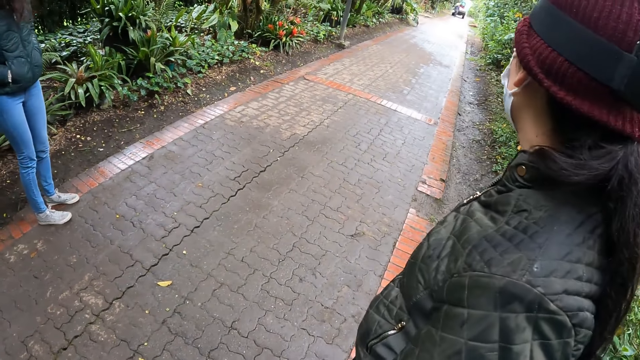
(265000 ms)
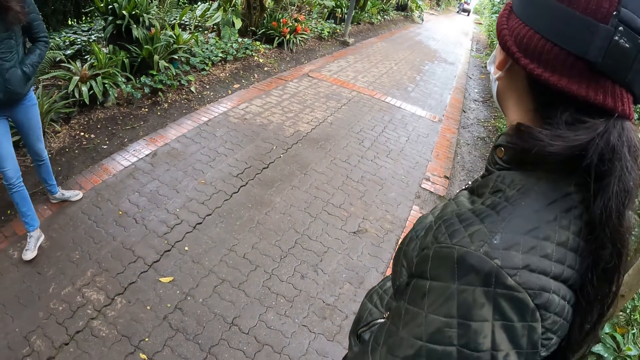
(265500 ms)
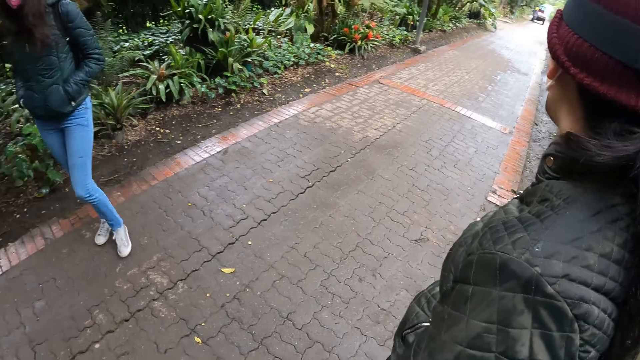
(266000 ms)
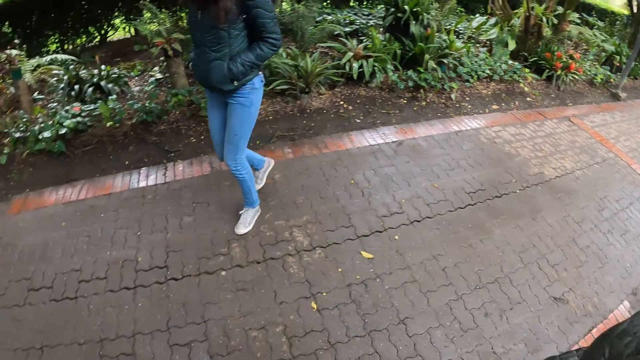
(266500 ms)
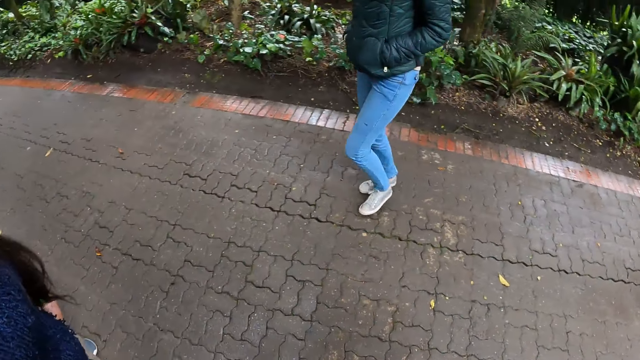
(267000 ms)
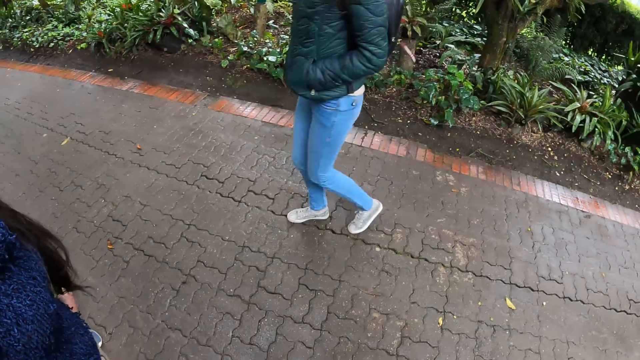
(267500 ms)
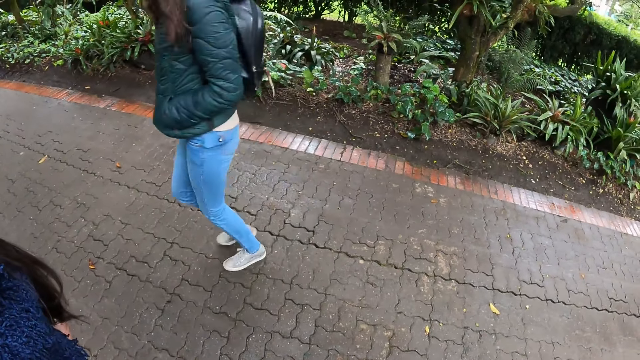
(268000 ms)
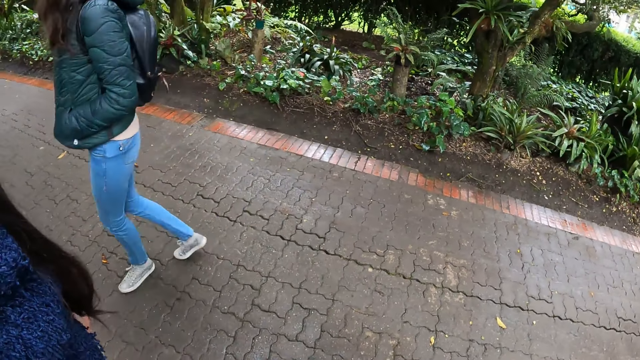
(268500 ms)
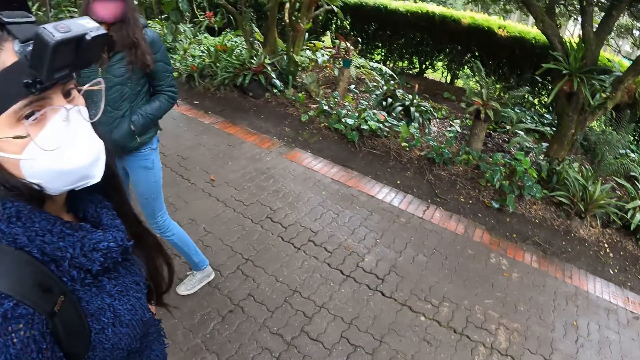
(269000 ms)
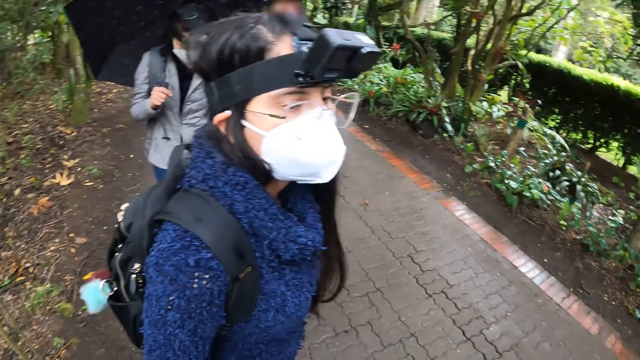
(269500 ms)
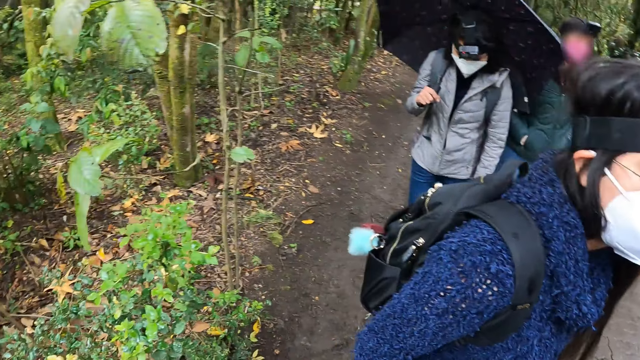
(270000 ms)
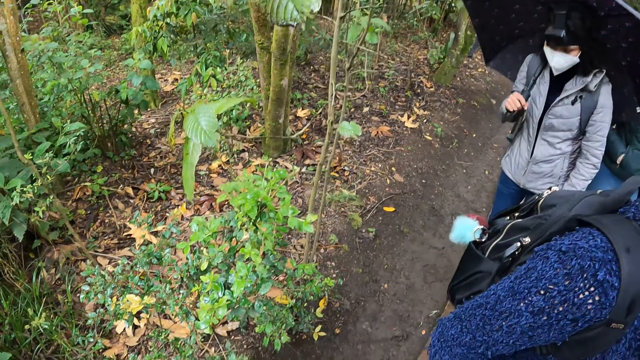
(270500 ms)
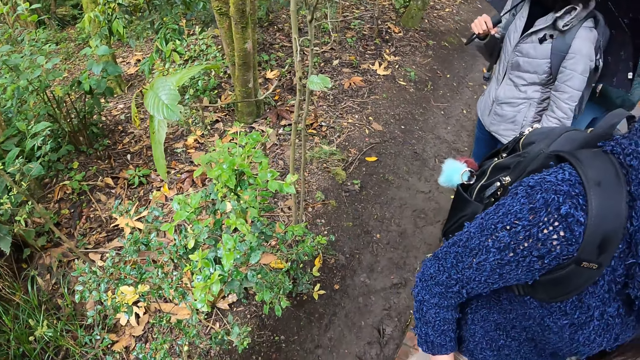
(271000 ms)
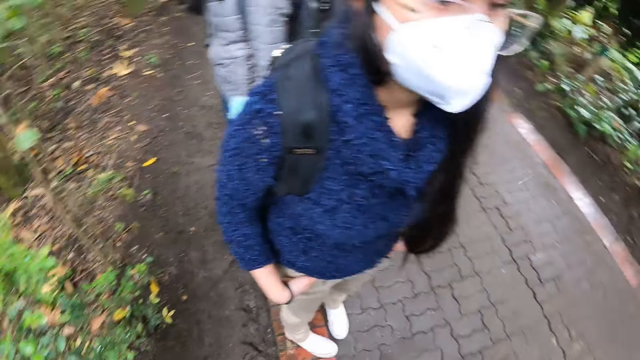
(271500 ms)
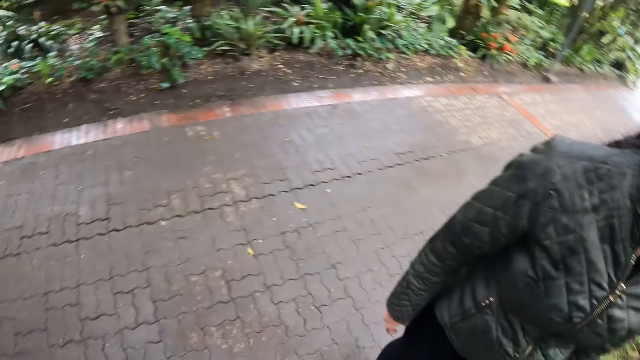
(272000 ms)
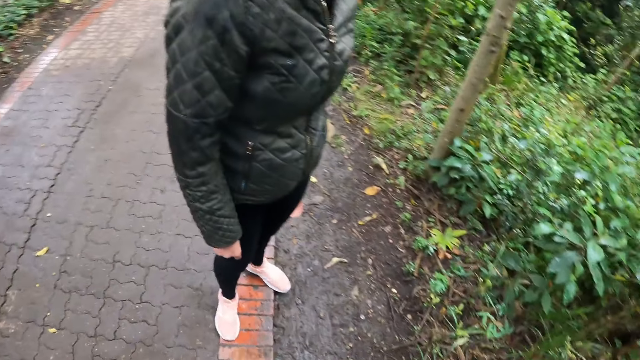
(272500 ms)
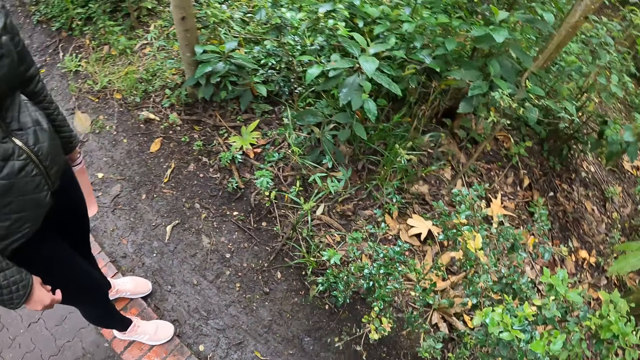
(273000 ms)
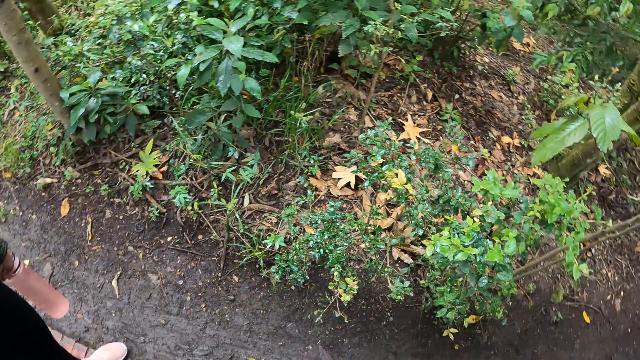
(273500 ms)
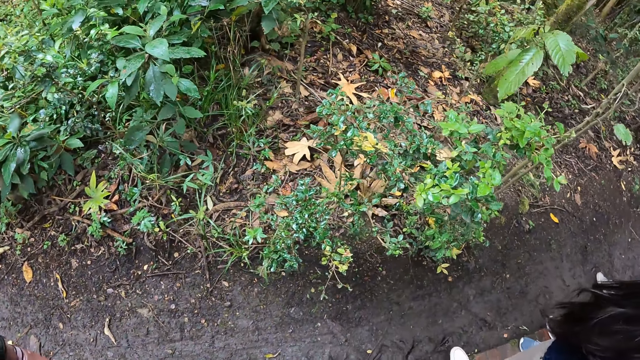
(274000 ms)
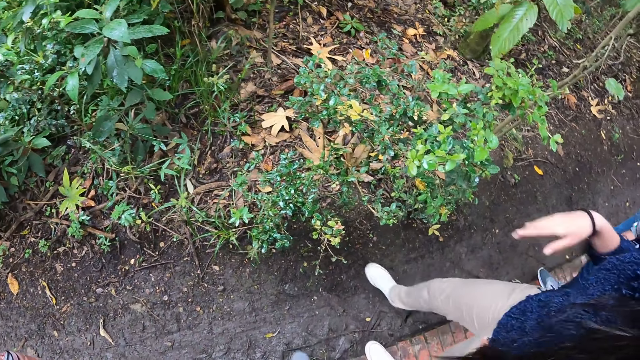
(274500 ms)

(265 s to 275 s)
The camera wearer looks around.

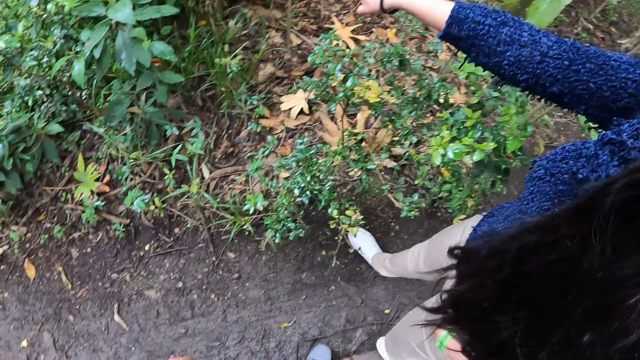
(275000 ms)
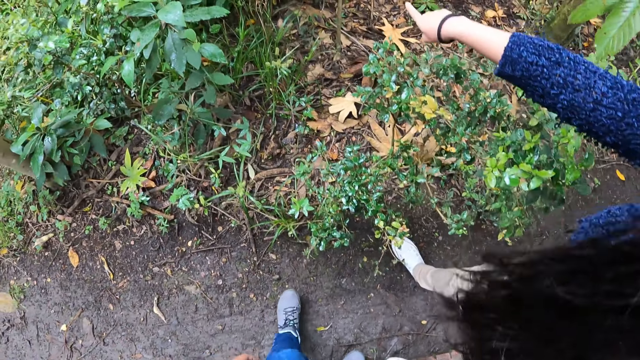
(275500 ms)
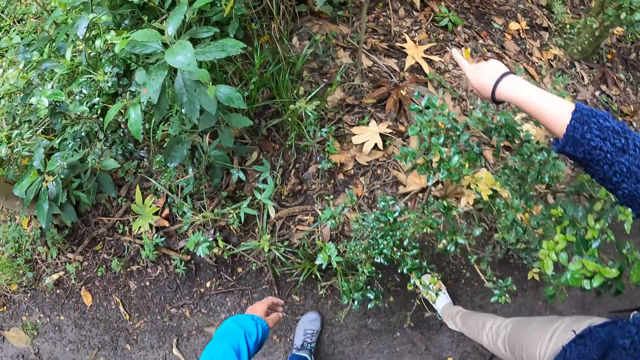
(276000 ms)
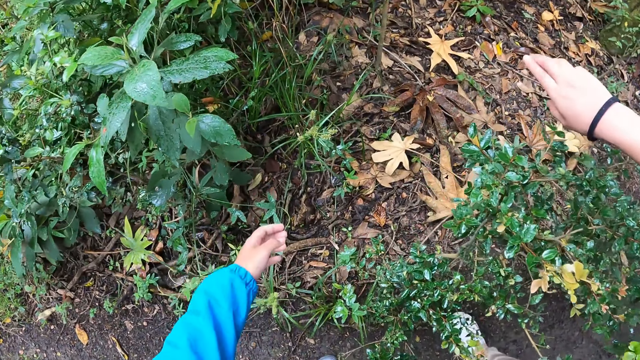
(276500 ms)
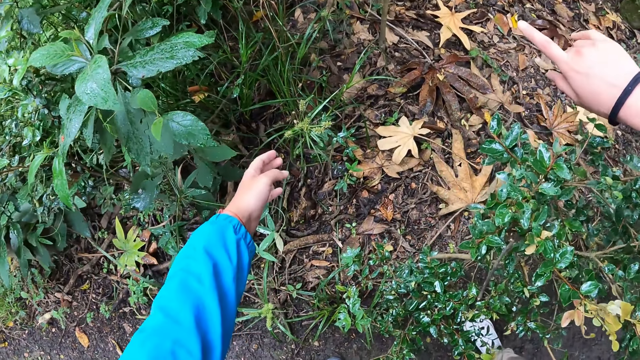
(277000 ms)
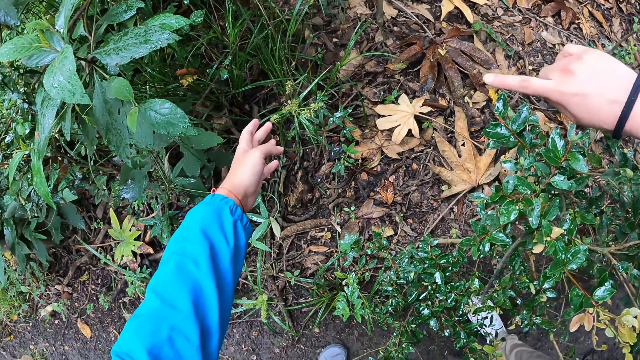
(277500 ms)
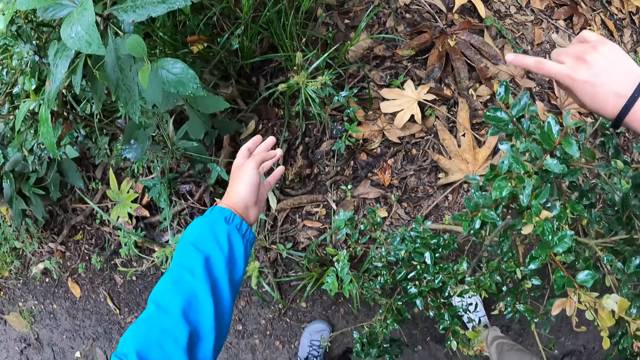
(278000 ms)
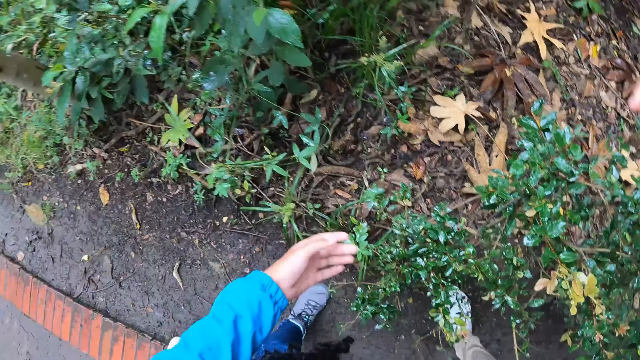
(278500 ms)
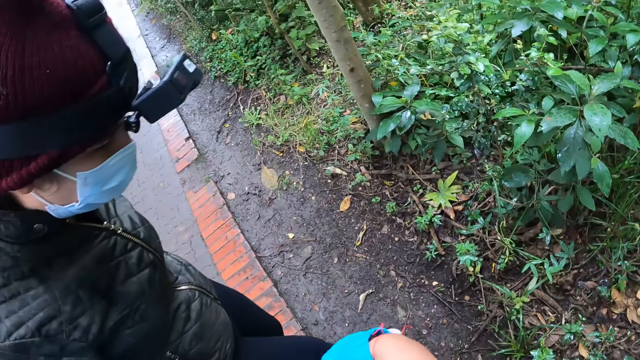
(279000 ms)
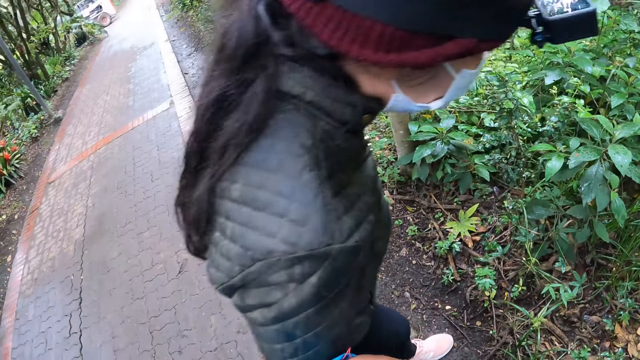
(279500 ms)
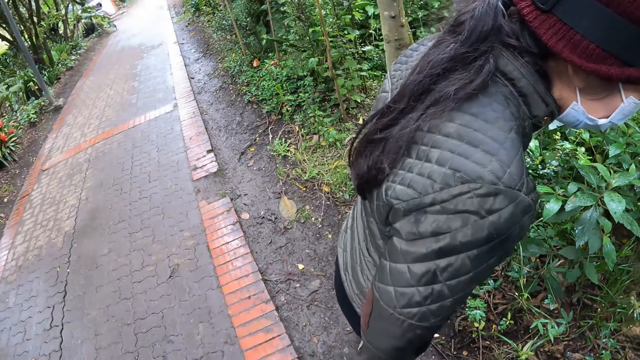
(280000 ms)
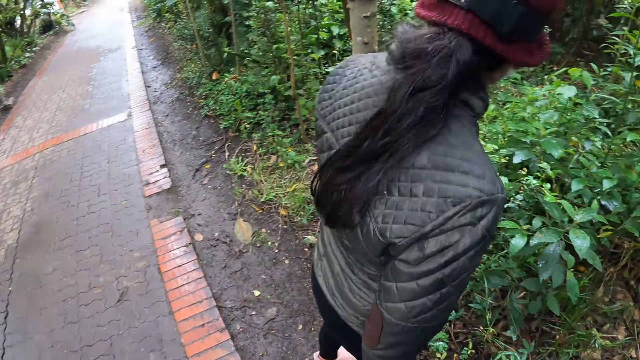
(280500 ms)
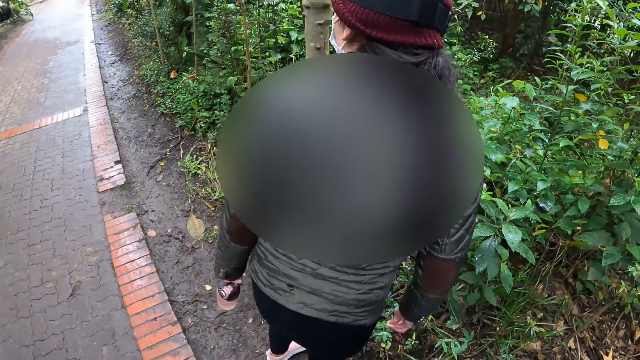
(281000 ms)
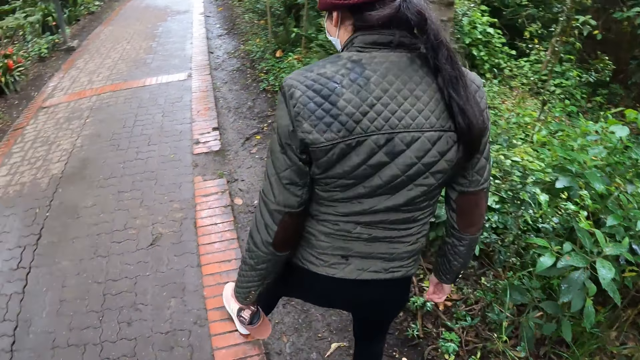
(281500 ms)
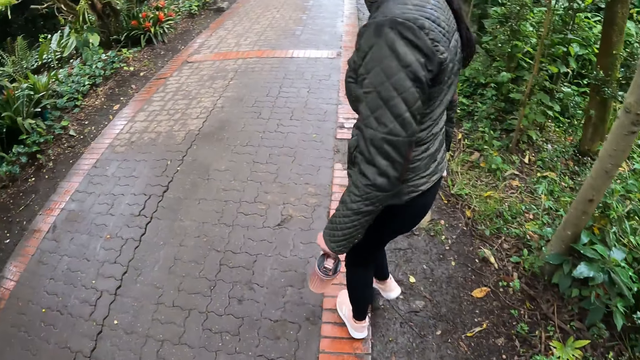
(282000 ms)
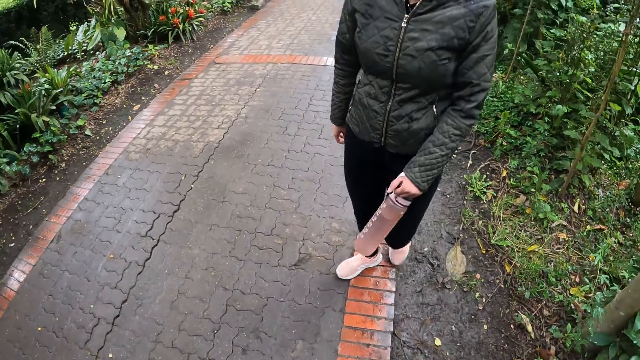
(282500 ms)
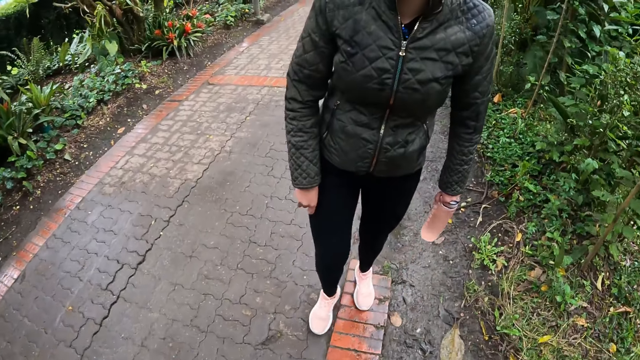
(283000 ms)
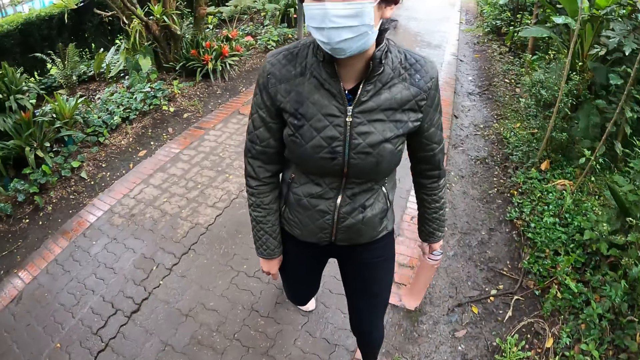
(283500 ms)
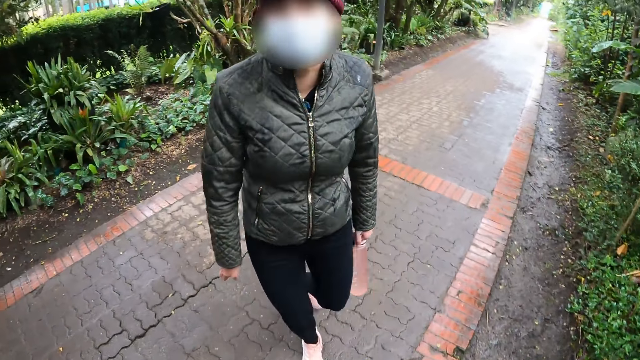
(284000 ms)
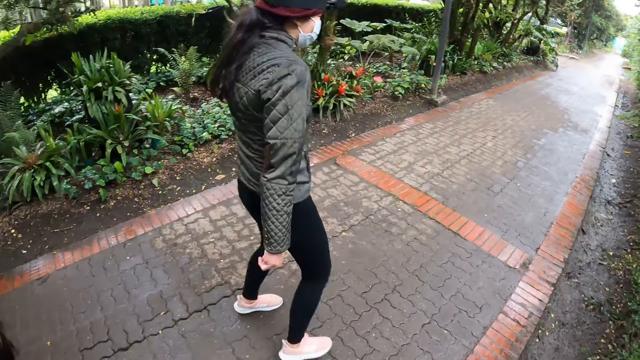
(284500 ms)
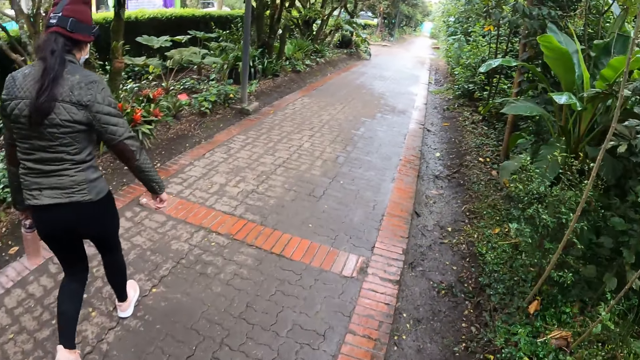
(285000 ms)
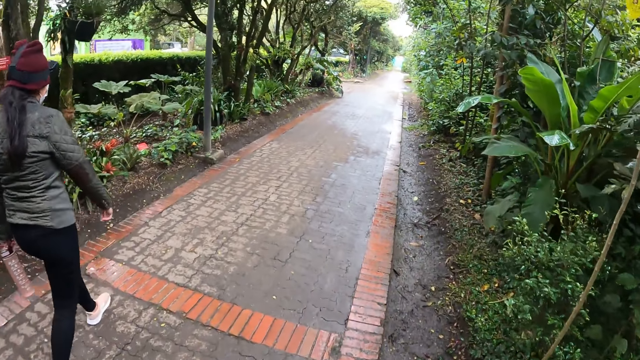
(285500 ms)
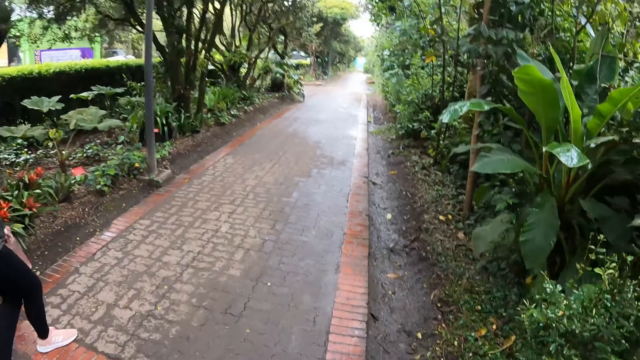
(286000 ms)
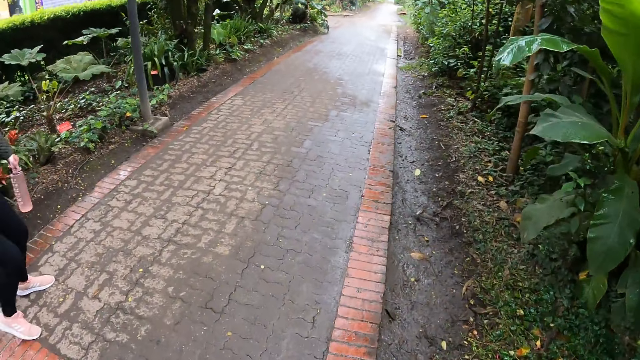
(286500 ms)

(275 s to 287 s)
The camera wearer touches a fruit on a plant with his left hand.
